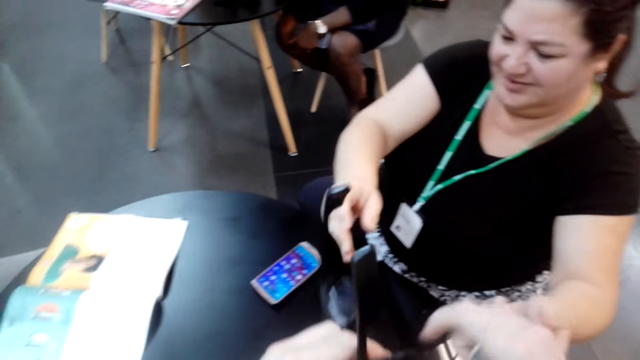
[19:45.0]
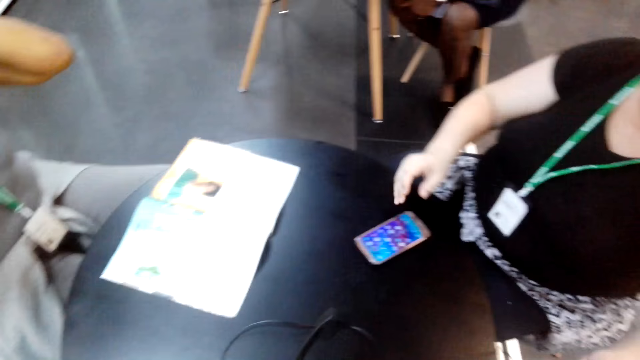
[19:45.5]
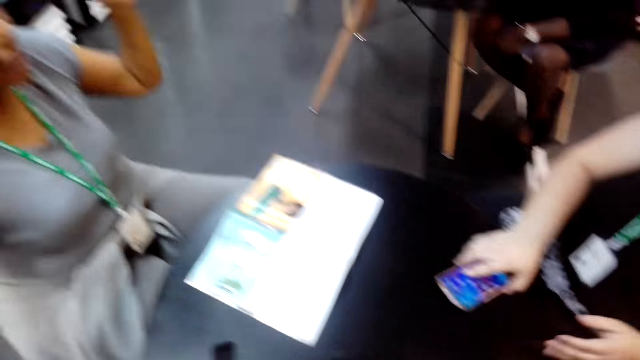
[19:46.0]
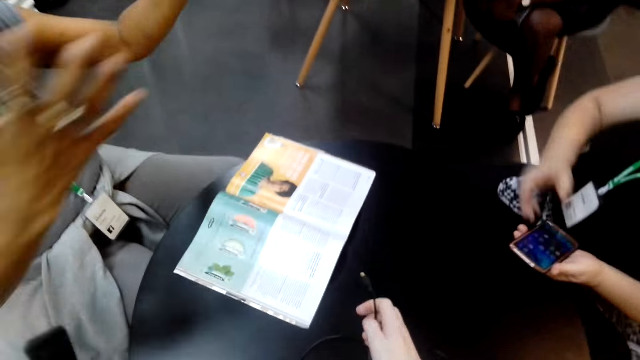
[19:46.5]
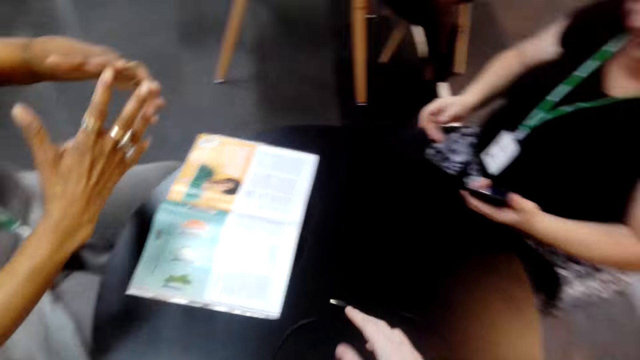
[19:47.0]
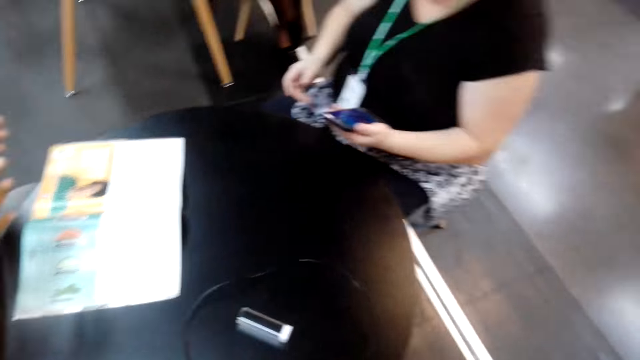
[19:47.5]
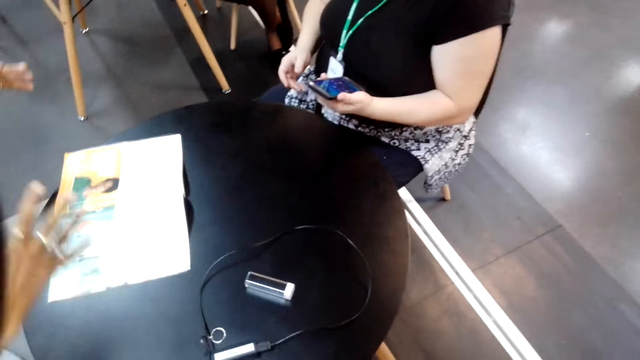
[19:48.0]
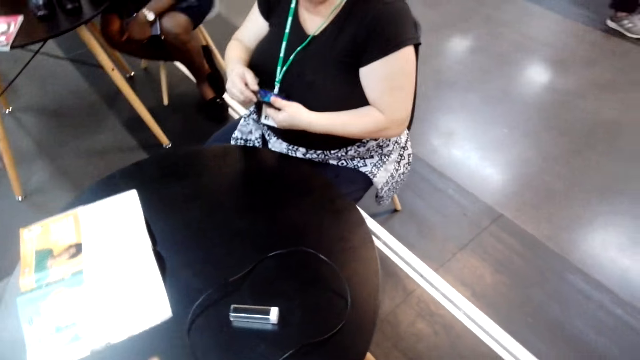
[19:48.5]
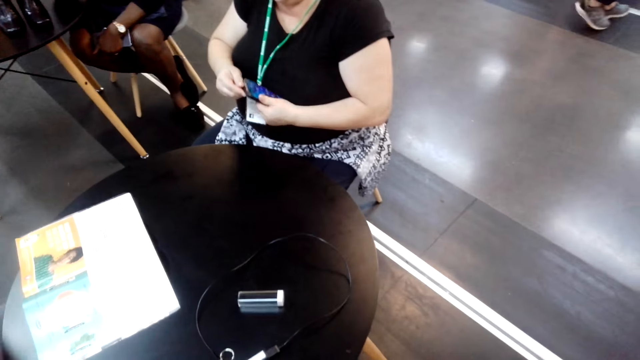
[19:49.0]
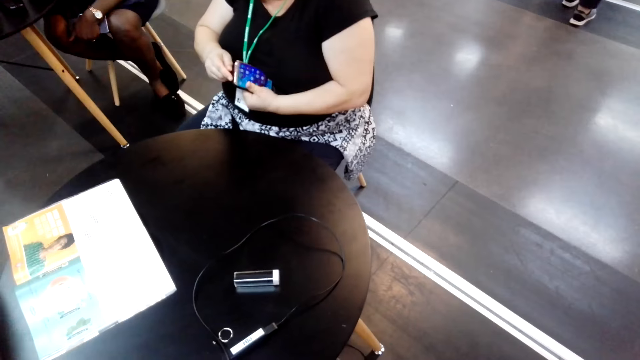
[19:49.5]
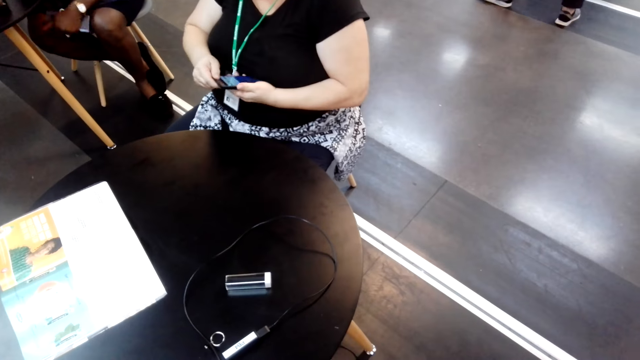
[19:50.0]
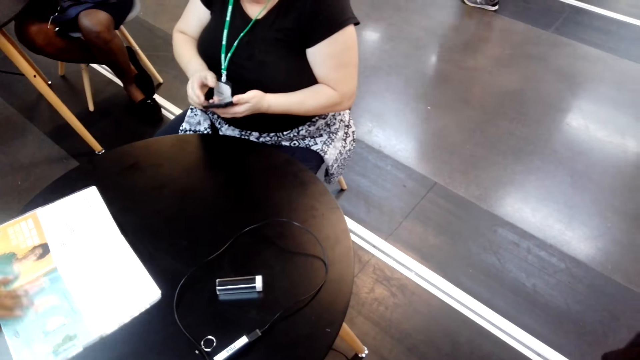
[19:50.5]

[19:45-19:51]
The camera wearer picks up glasses and something. A woman picks up a phone. The camera wearer converses with another woman and a third woman. The second woman holds a phone.
